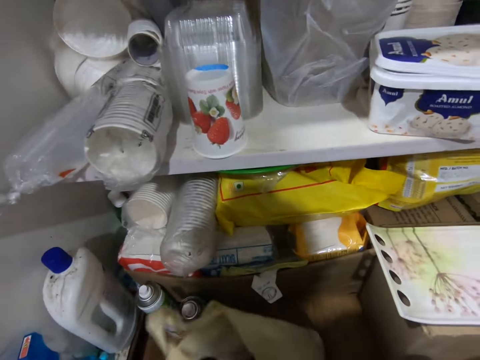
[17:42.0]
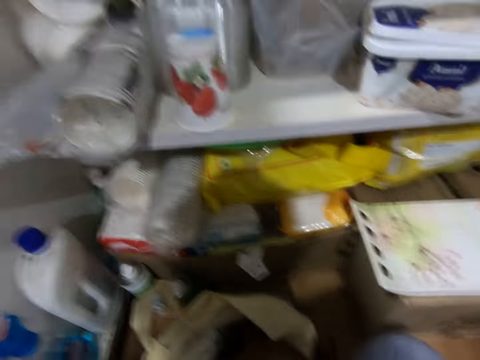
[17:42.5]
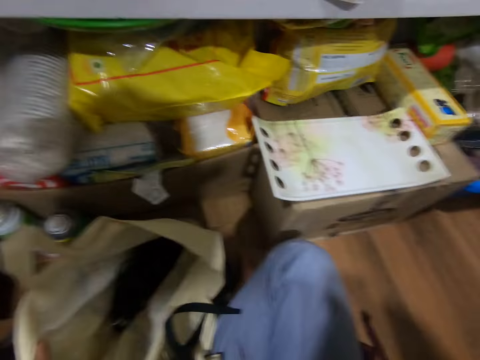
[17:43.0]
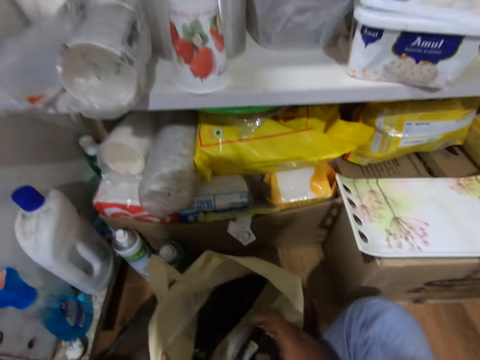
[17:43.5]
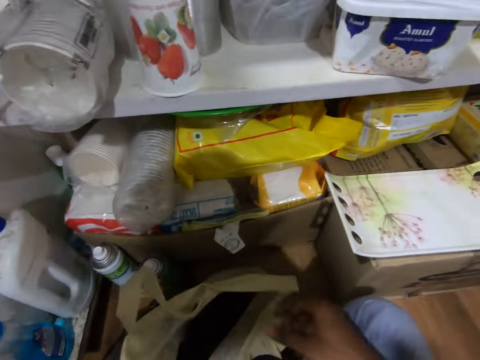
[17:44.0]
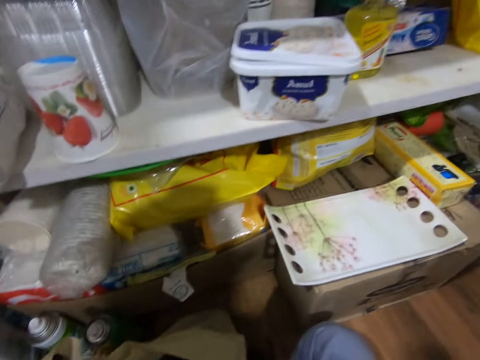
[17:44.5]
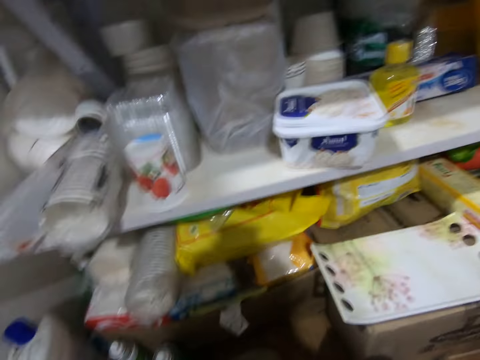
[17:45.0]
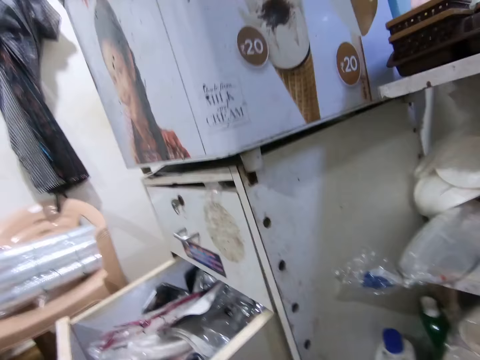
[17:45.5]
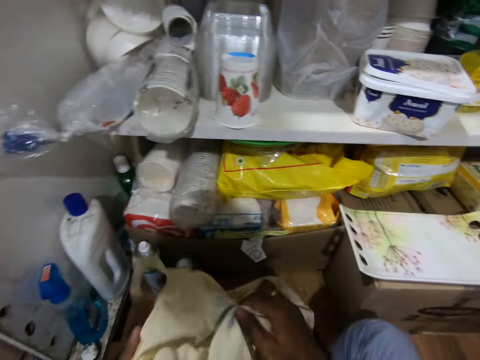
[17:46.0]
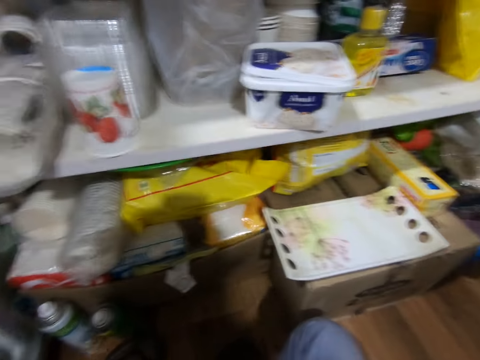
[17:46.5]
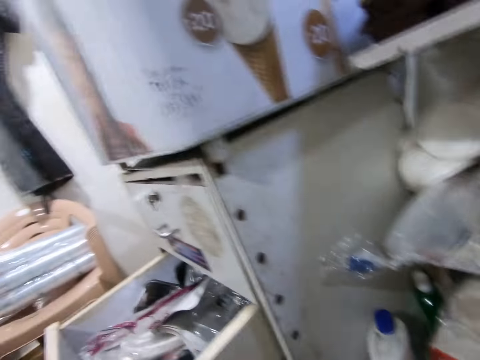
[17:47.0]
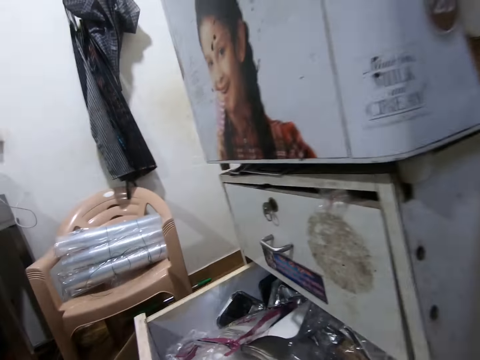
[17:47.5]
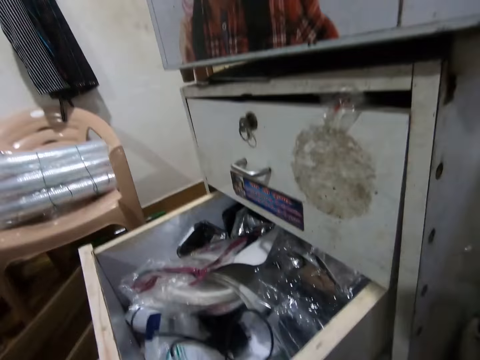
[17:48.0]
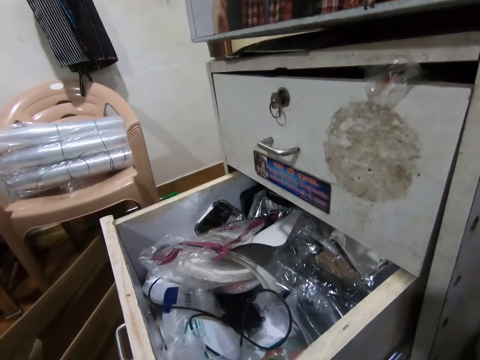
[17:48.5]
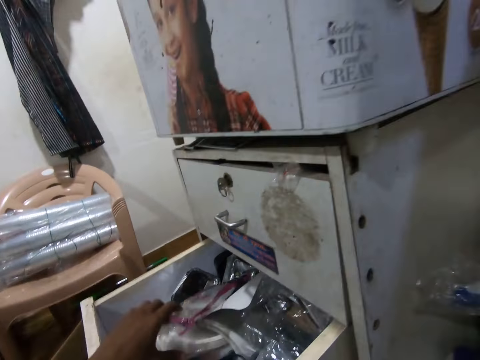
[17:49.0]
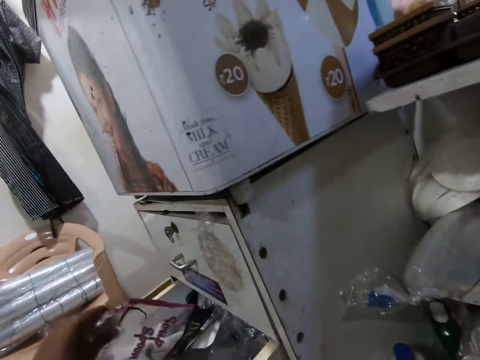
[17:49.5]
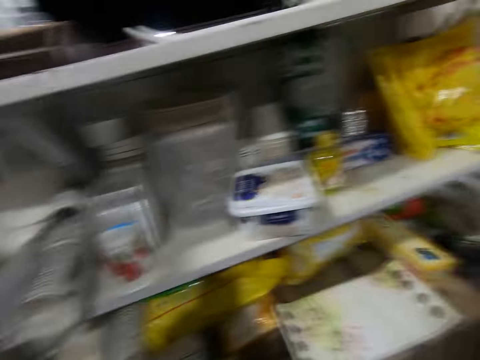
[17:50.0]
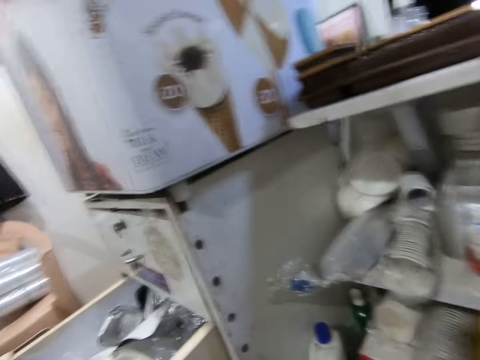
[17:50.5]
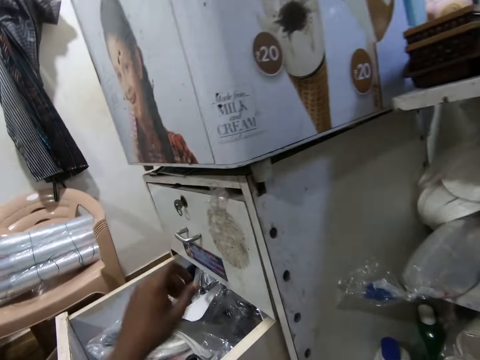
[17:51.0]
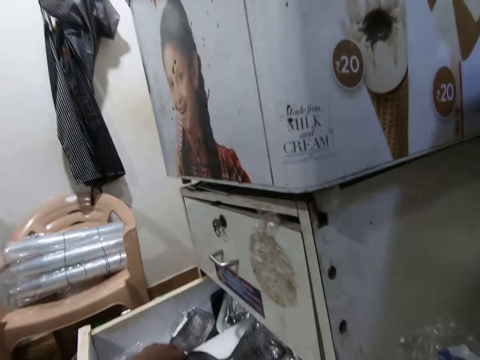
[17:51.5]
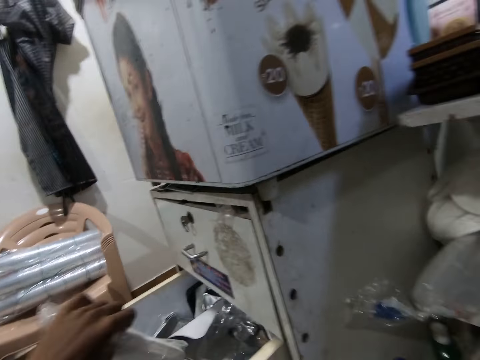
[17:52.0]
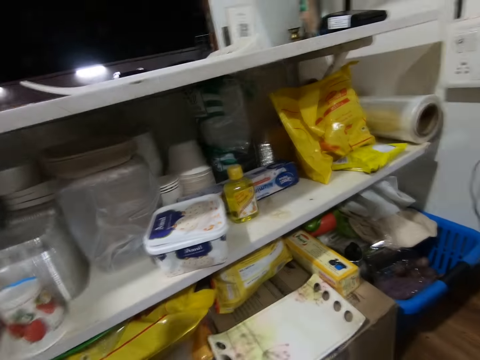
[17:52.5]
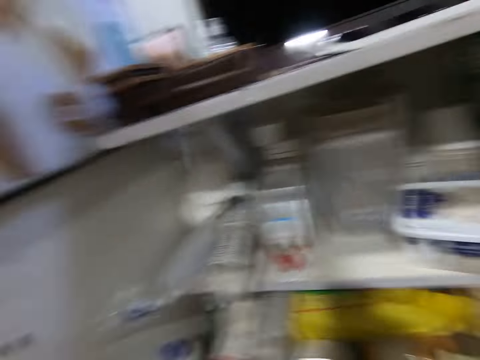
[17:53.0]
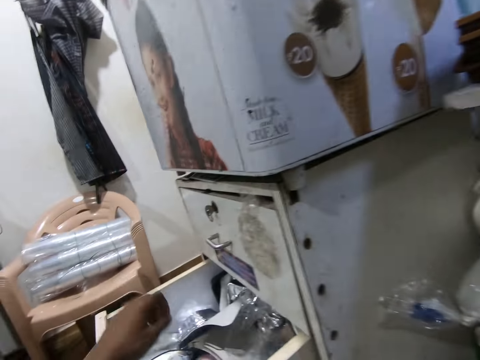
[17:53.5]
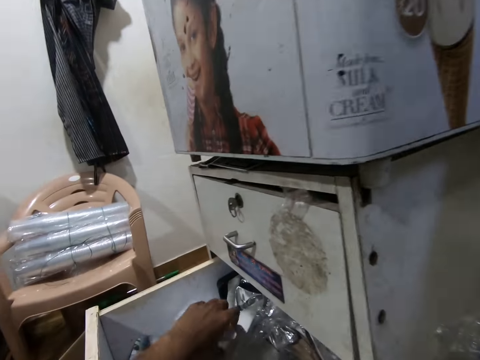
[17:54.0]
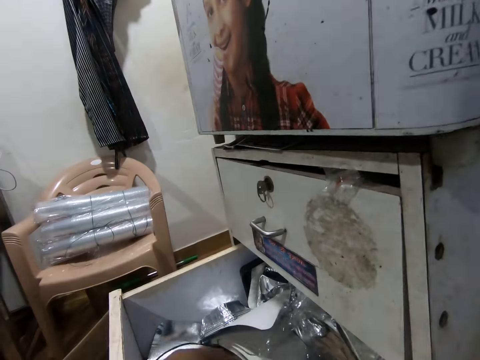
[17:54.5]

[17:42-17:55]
The camera wearer drops the phone charger in his right hand into a bag. He picks something. He drops a cable inside the bag with his right hand. He looks around. He folds the bag with his hands. He talks. He picks a pack from a drawer with his left hand. He picks a pack from the drawer with his left hand again.

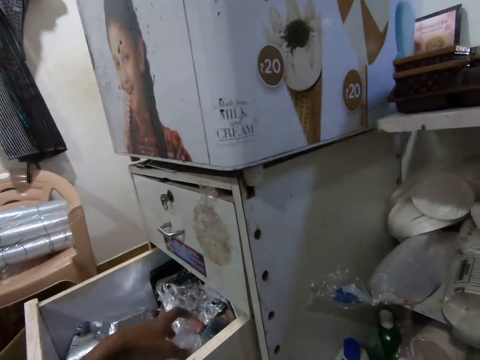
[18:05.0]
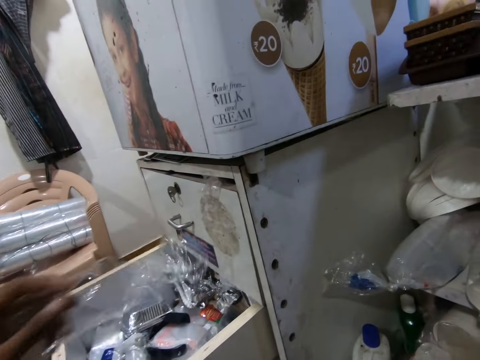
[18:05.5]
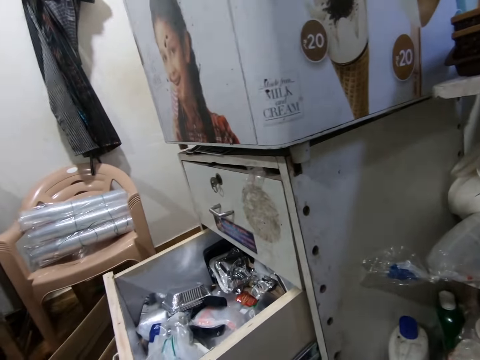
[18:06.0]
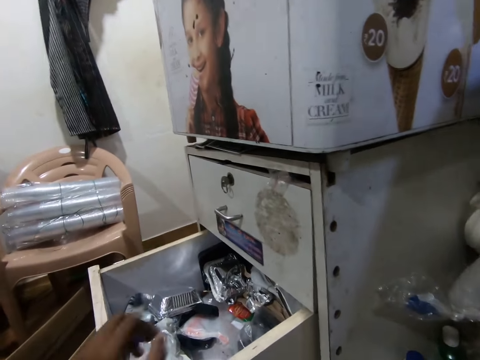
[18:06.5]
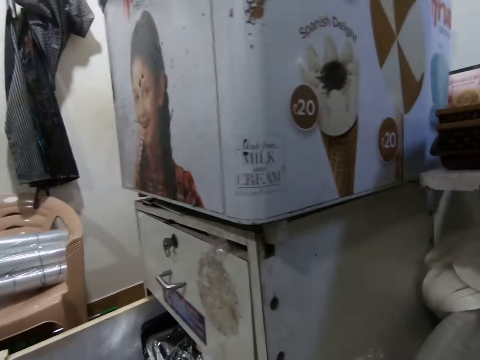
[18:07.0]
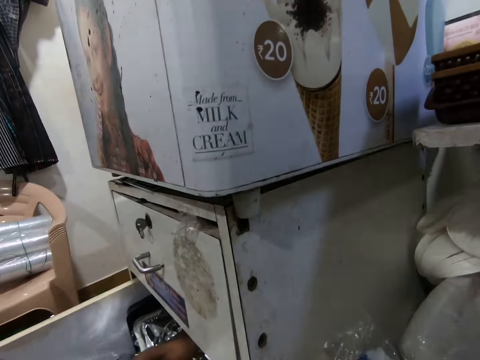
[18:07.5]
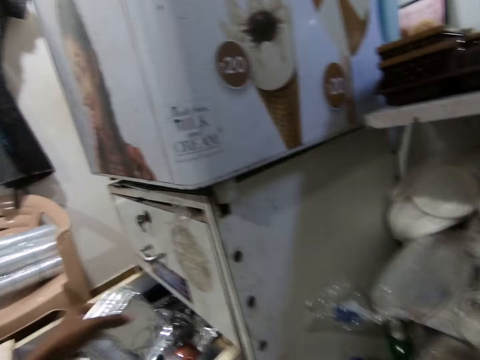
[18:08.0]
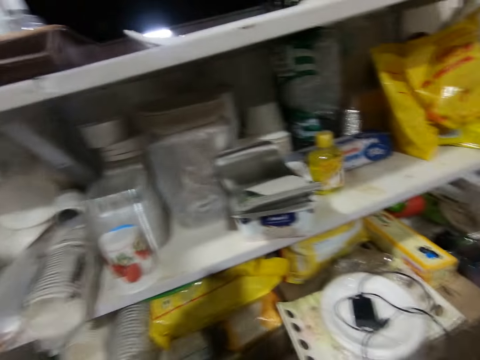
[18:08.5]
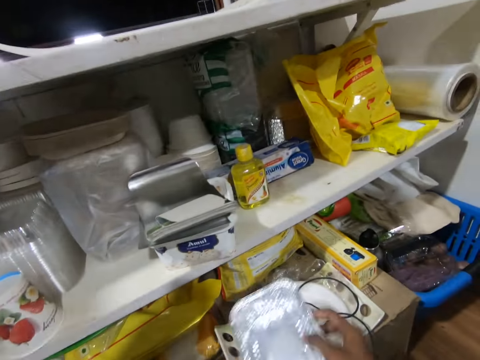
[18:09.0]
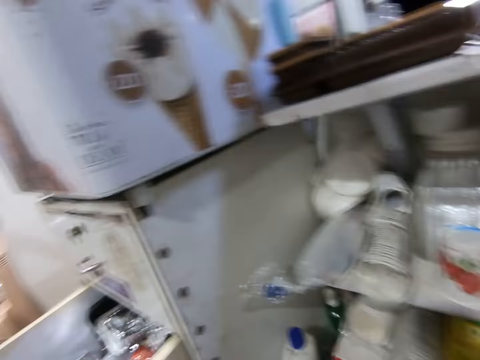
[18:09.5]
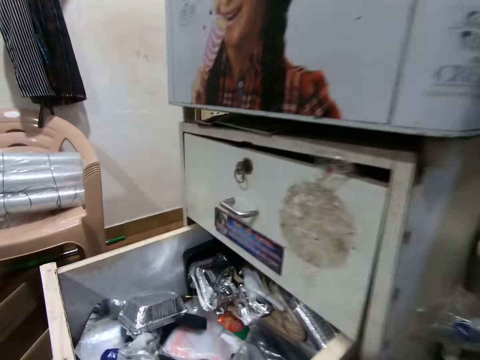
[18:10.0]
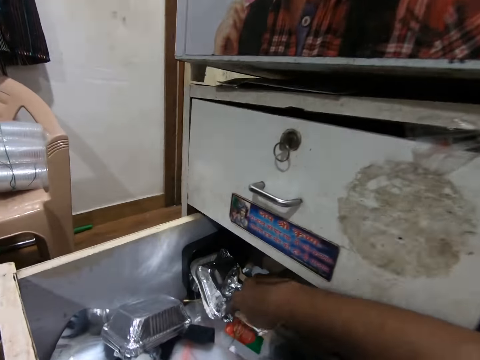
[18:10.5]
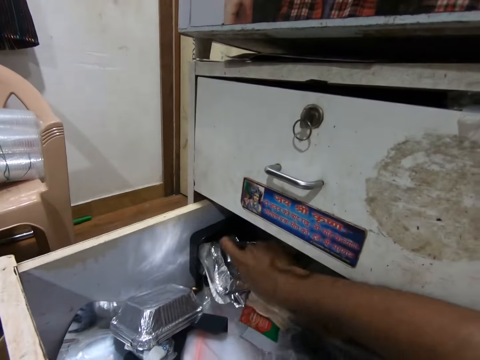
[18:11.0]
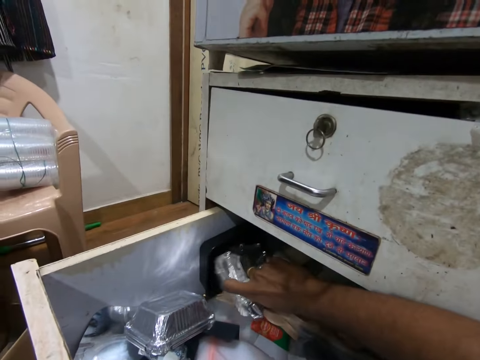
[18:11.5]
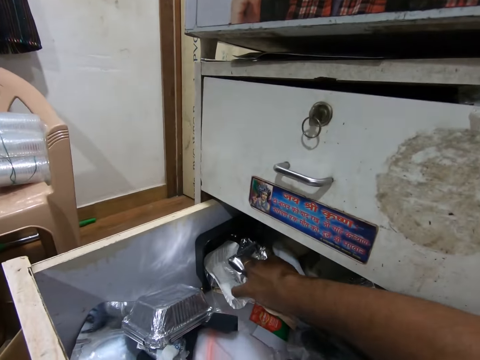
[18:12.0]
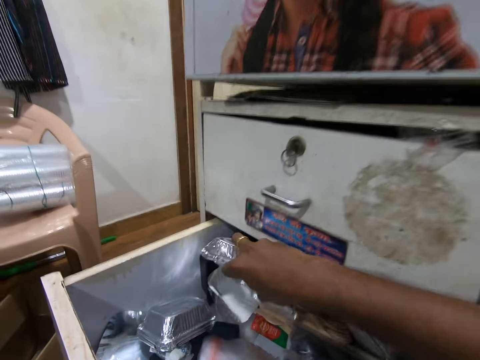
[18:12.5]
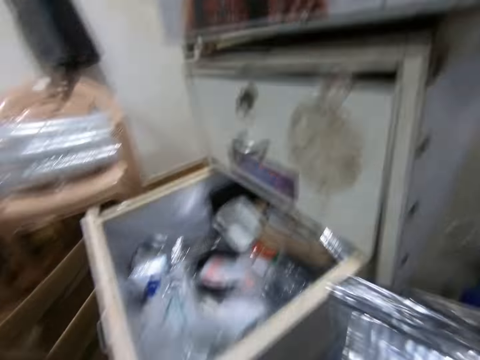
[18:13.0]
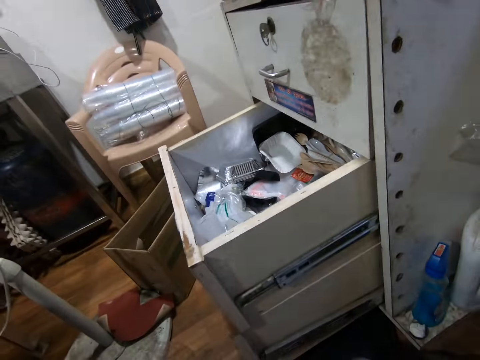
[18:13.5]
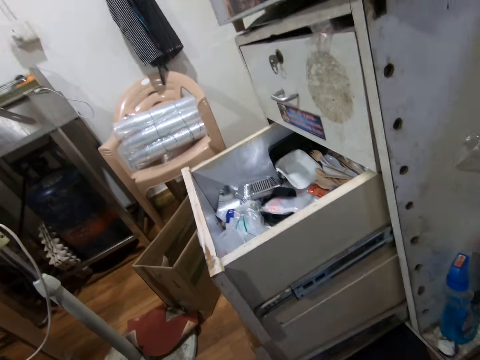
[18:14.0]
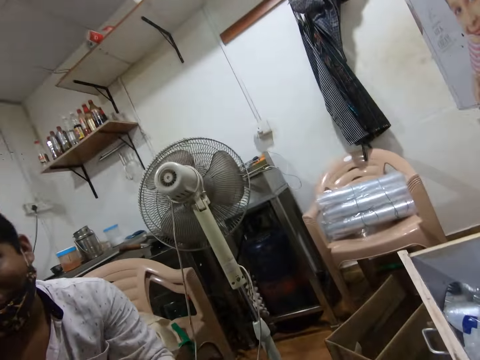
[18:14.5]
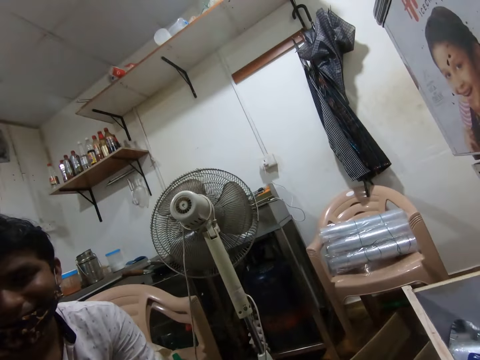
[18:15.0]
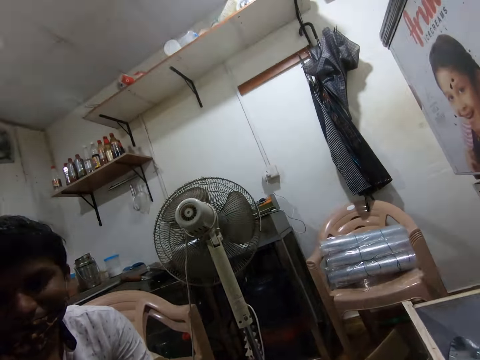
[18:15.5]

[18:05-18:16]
The camera wearer picks a nylon from the drawer with his left hand. He picks some aluminum foil trays from the drawer with his left hand. He drops the aluminum foil trays in his right hand on the carton. He talks. He picks some aluminum foil trays from the drawer with his right hand. He talks.

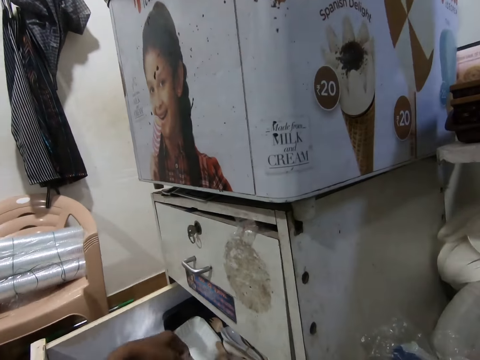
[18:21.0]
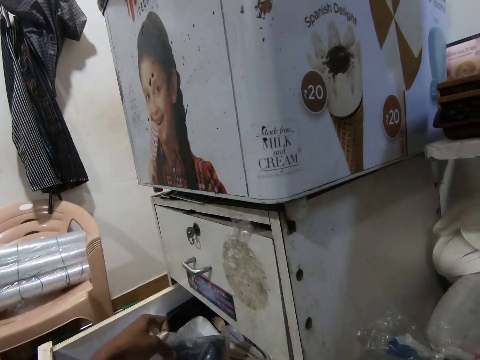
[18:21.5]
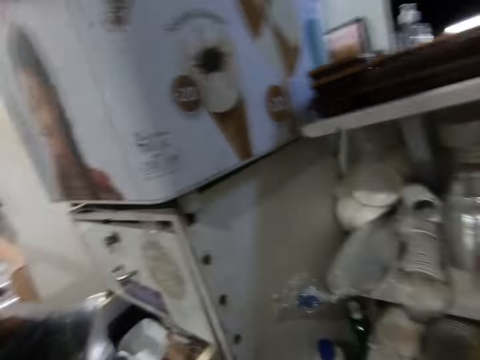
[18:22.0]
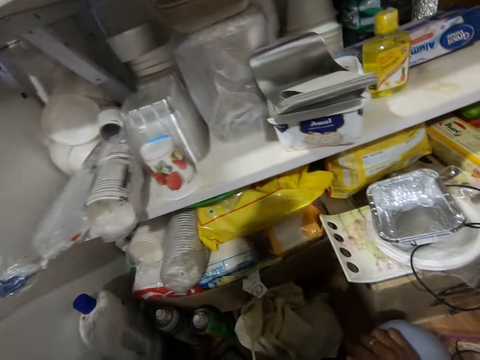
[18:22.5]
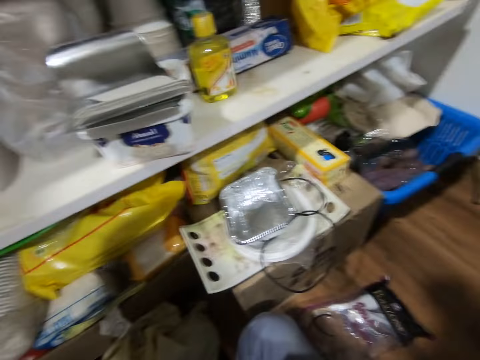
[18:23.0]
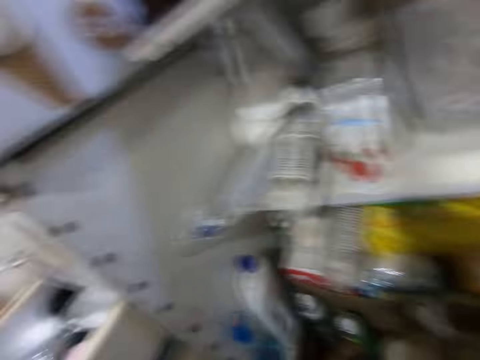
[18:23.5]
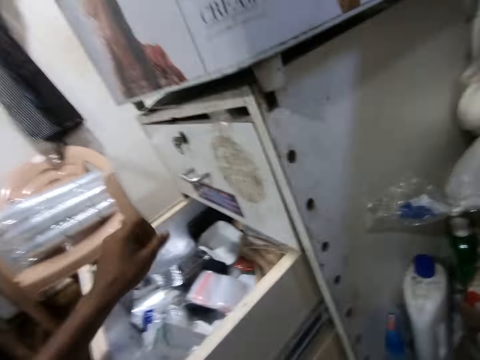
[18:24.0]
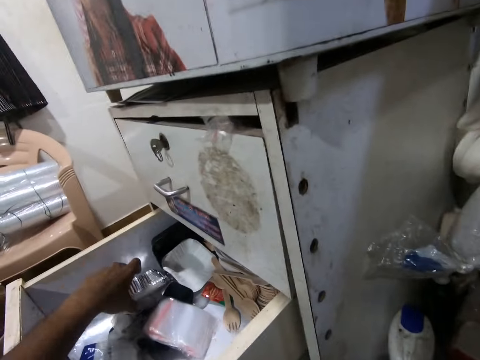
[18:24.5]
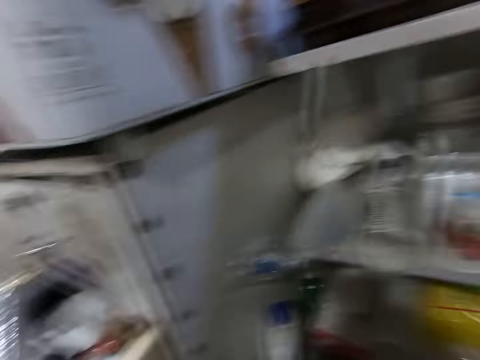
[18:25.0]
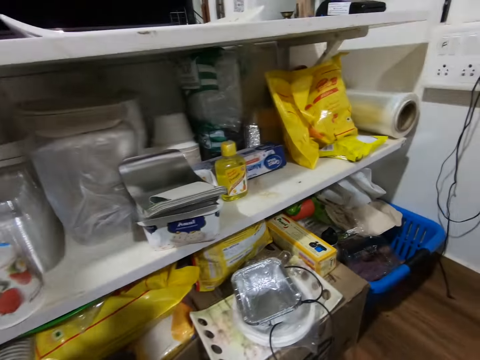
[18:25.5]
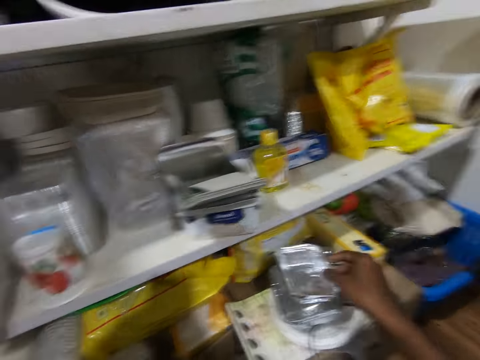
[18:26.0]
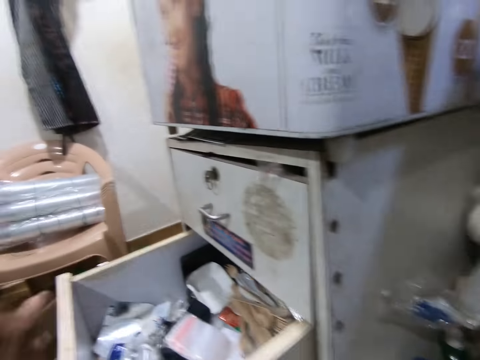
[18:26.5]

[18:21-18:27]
The camera wearer picks a pack. He passes the pack to his right hand. He drops the pack. He talks. He picks some aluminum foil trays from the drawer with his left hand. He drops the aluminum foil trays on the carton with his right hand.
